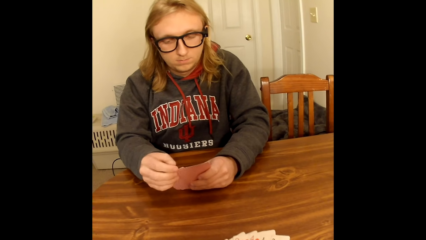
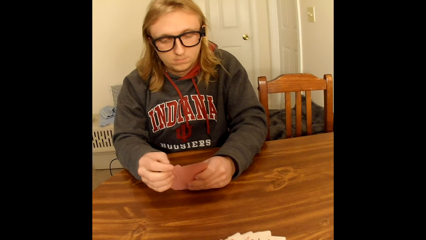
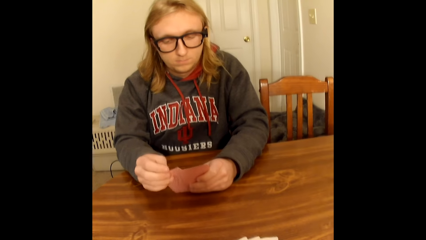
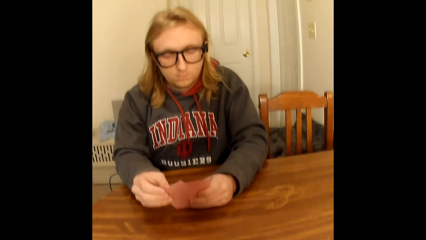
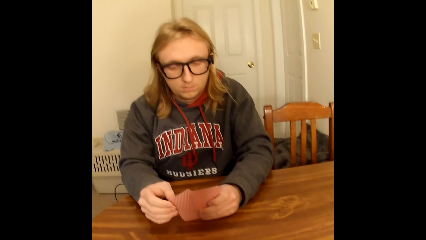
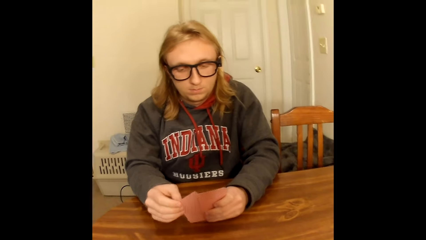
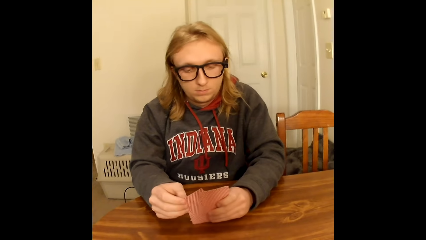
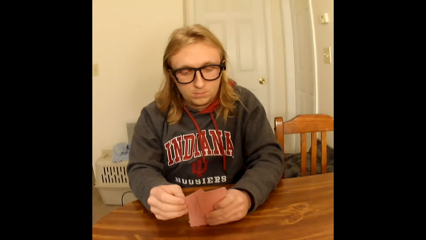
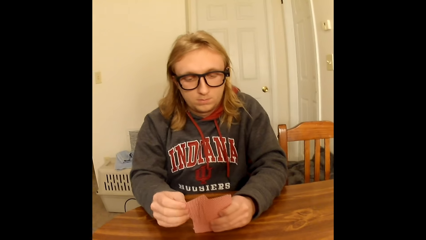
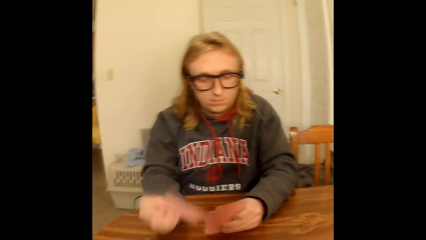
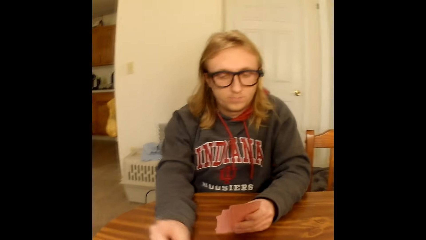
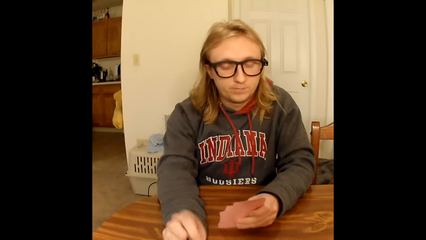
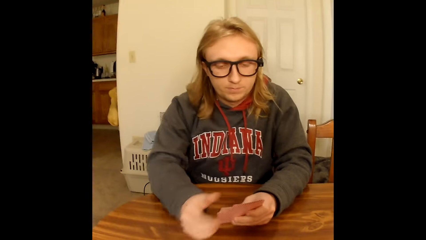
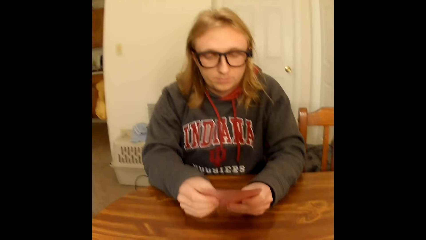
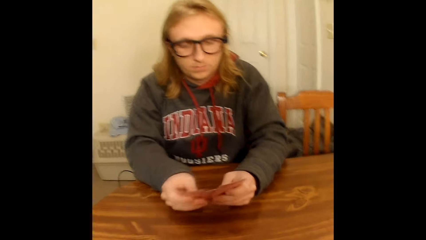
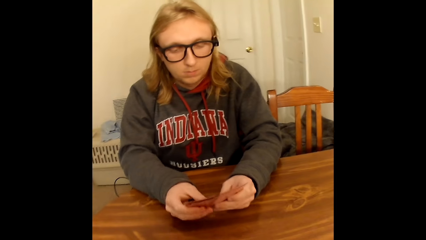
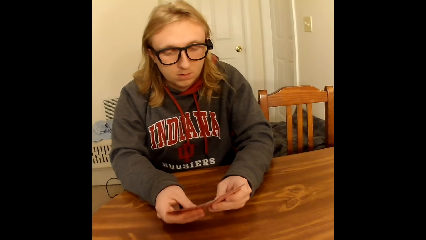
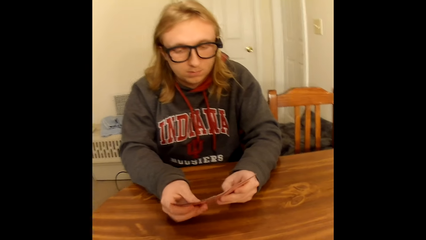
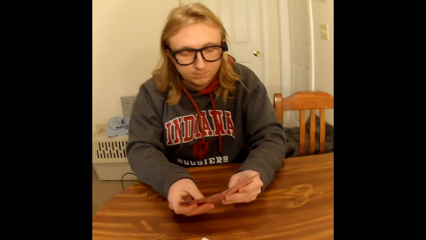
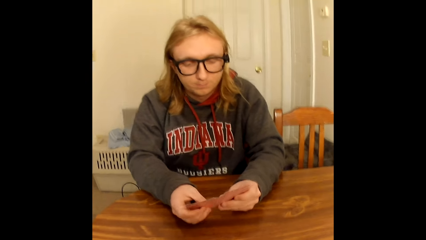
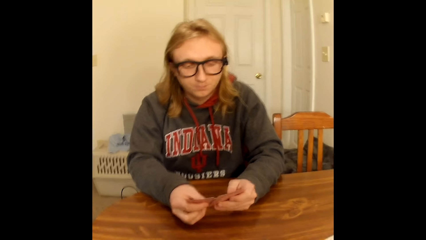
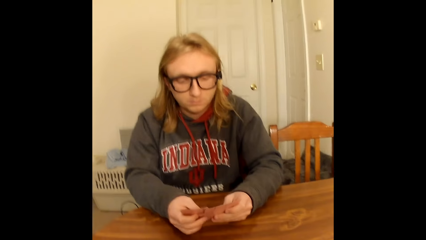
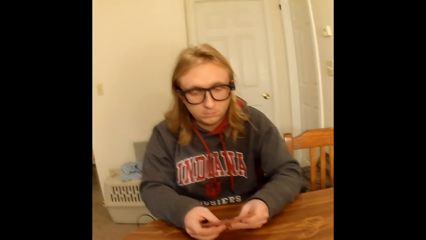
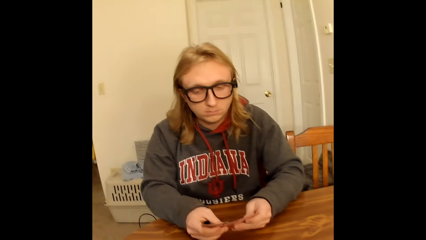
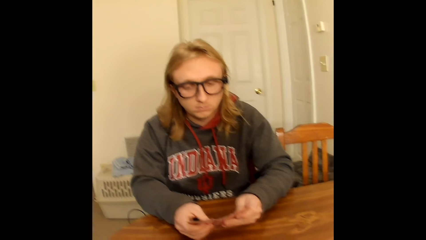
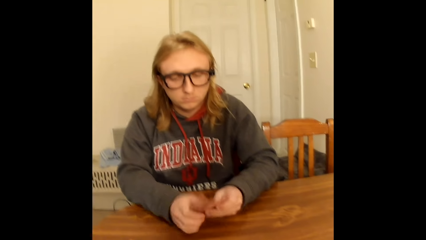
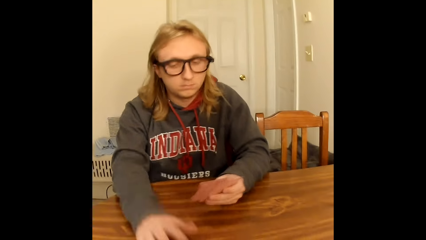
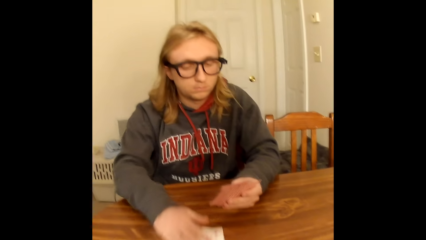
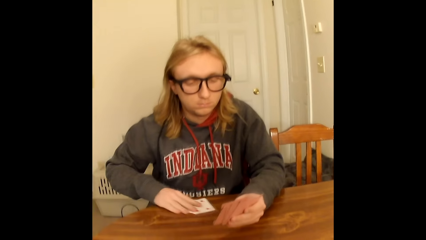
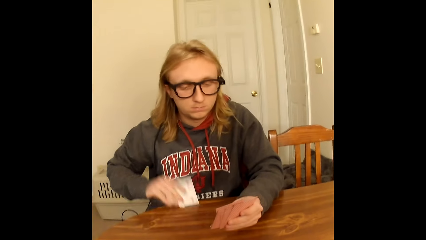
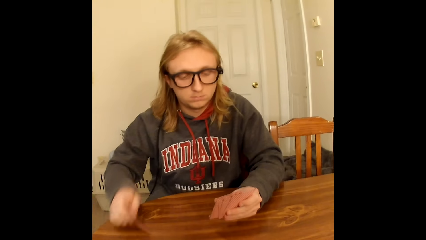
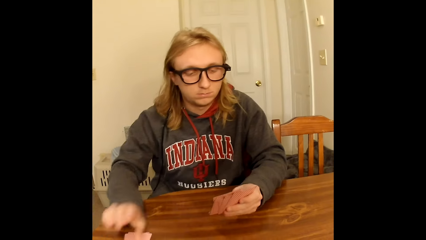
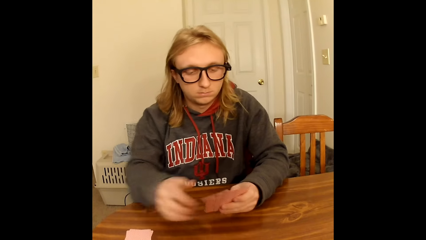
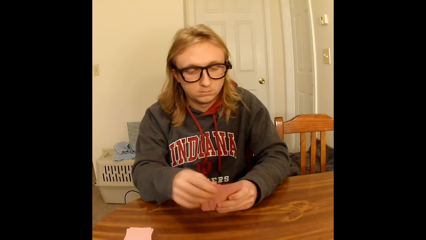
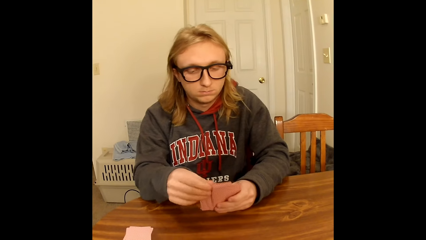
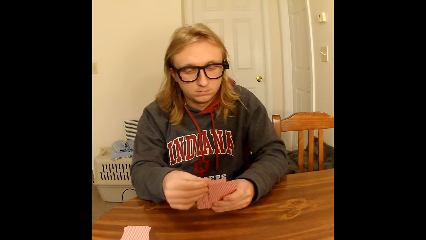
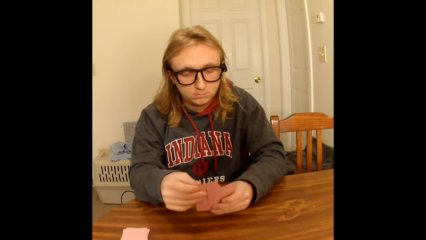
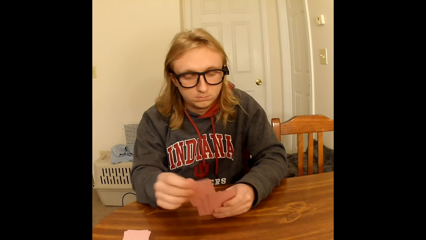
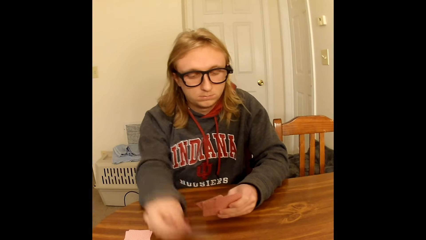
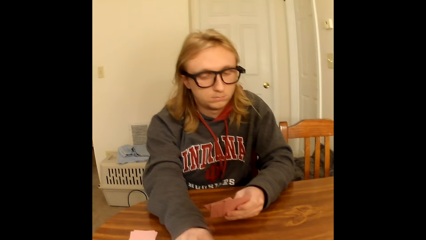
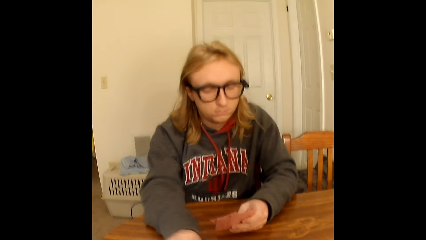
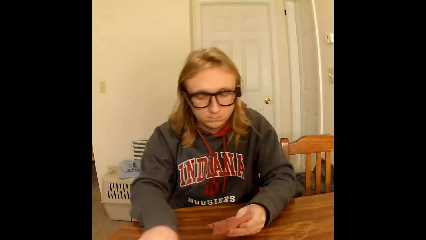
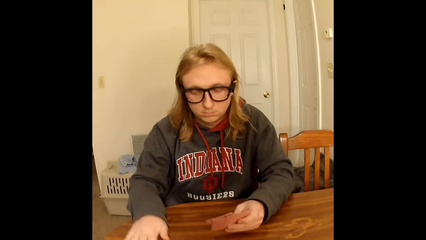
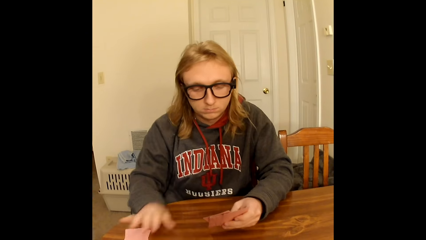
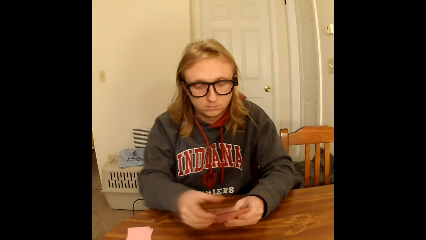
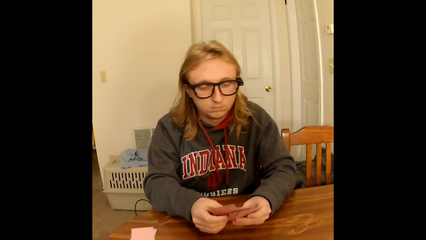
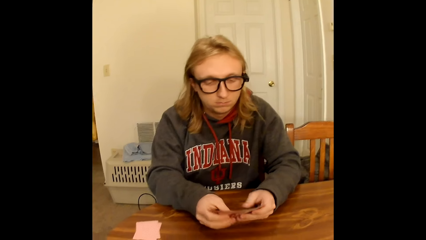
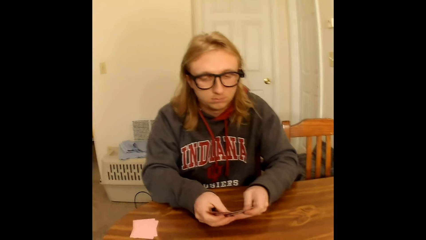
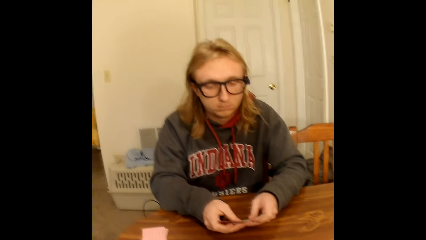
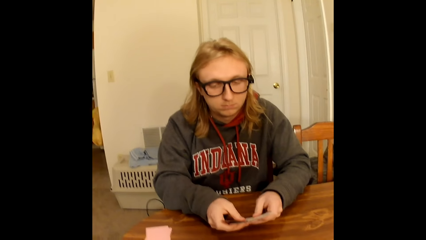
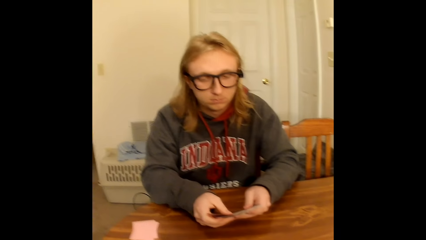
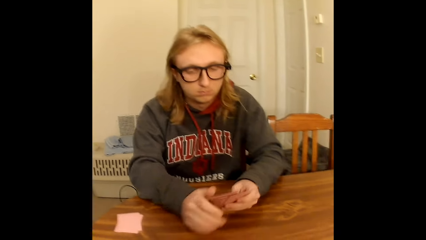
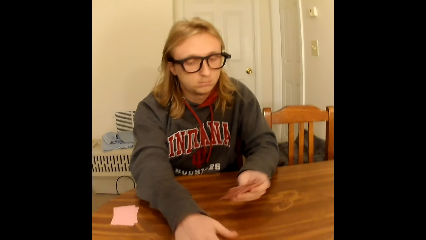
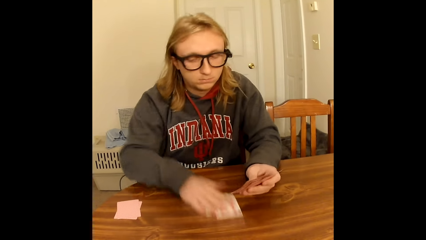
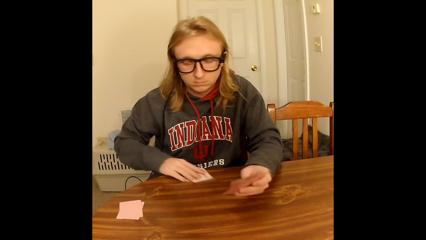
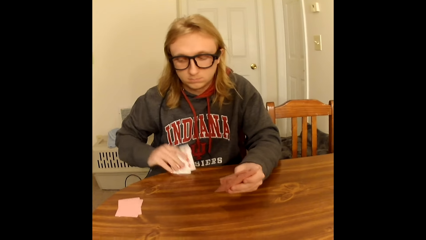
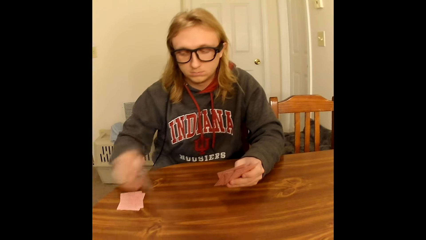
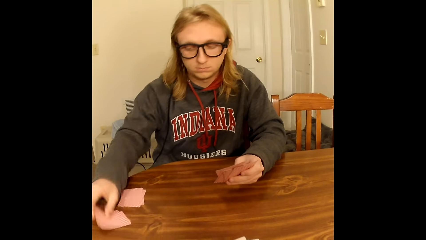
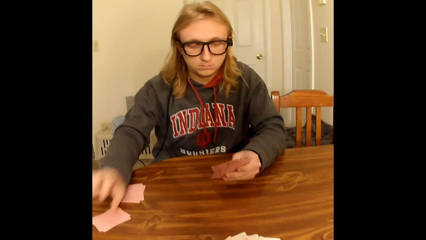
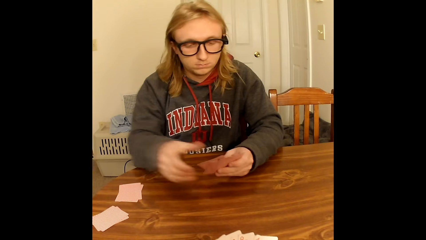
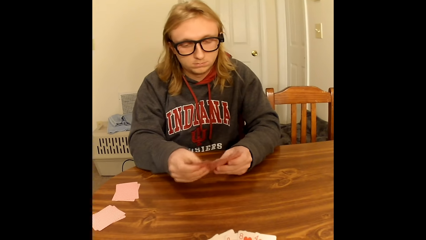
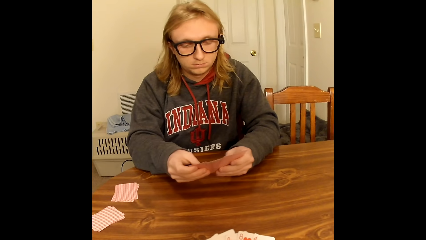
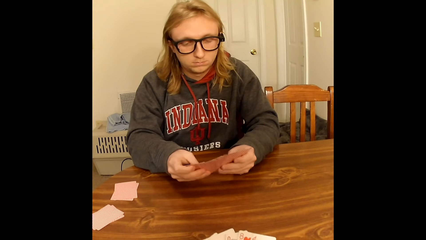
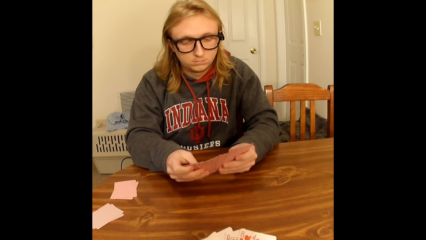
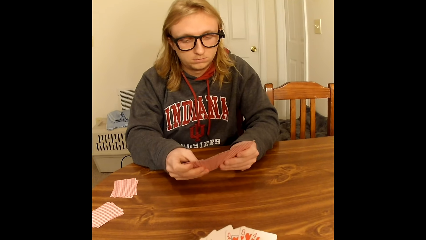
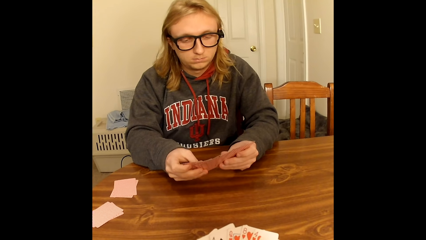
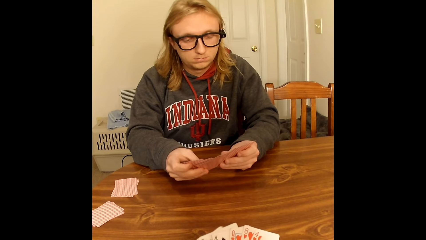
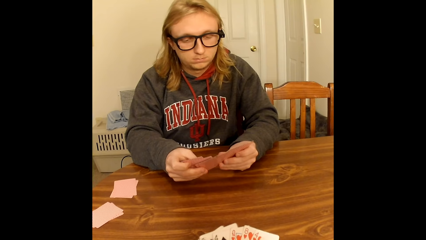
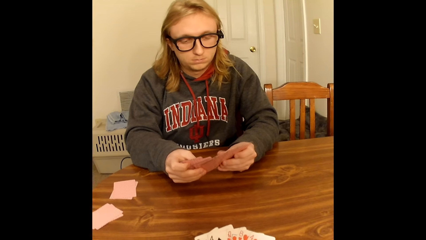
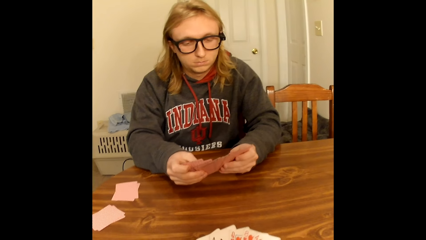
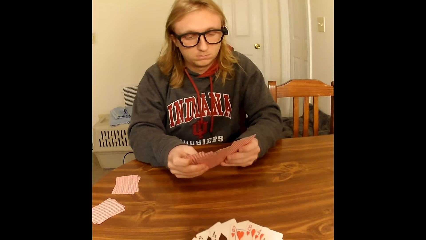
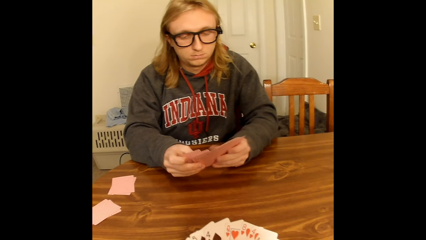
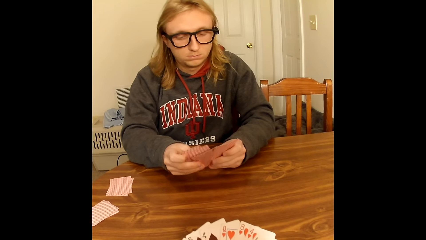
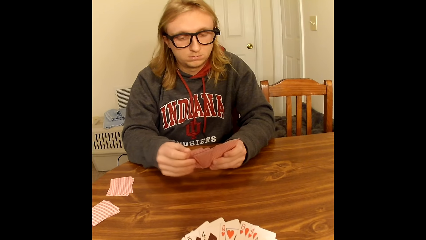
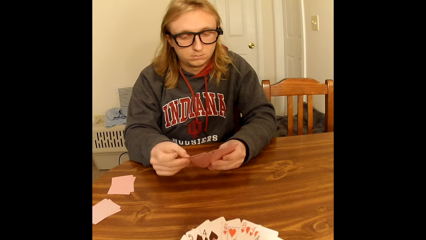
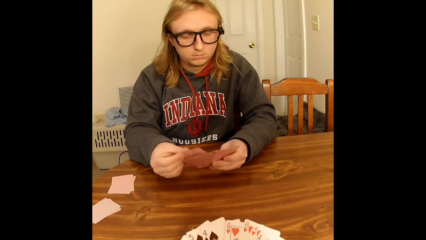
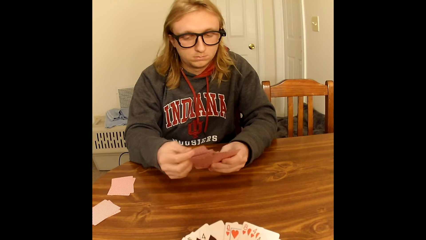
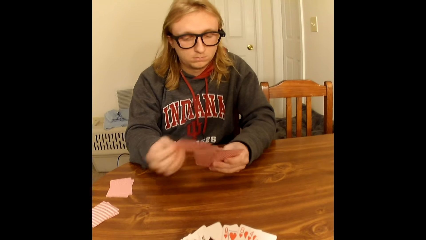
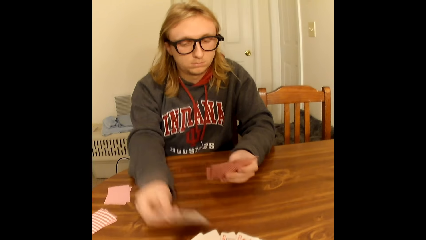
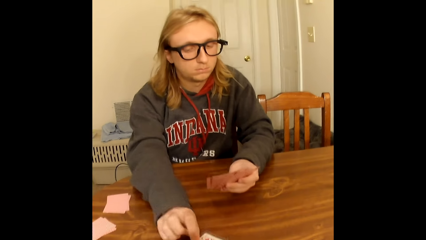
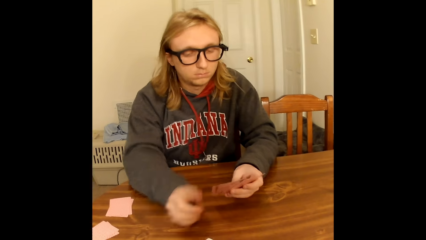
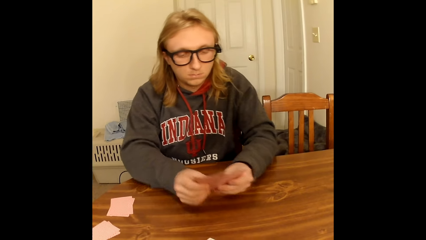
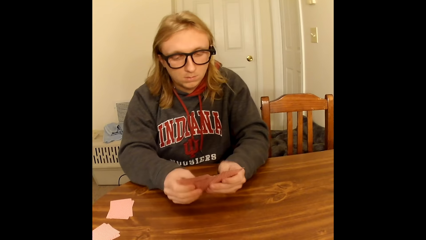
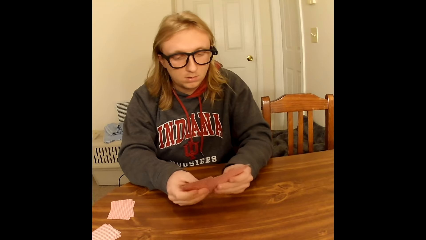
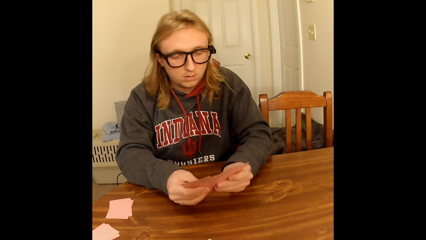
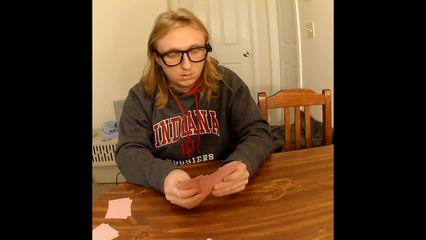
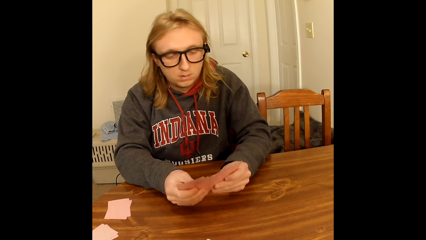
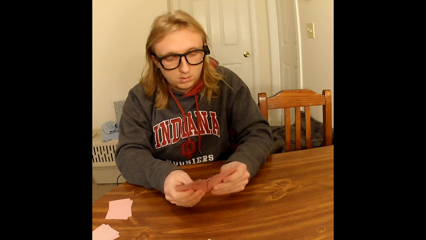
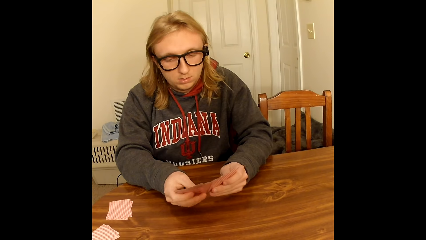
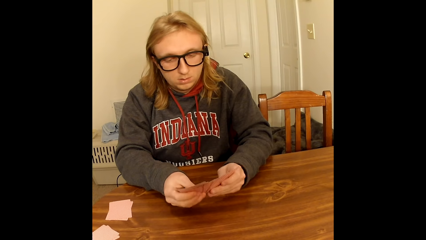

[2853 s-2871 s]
A man picks a playing card from the deck of playing cards in his hands with his right hand. He places the playing card face up on the table with his right hand. He holds the deck of playing cards face up to him with both hands on the table. He spreads the playing cards face up to him in both hands with both hands. He adjusts the cards. He takes a face up playing card from the table with his right hand. He places the playing card face down on the table with his right hand. He holds the deck of playing cards face up to him with both hands on the table. He picks a playing card from the deck of playing cards in his hands with his right hand. He places the playing card face up on the table with his right hand. He slides a face up playing card aside on the table with his right hand. He holds the deck of playing cards face up to him with both hands on the table. He adjusts the cards. He spreads the playing cards face up to him in both hands with both hands. He takes a face up playing card from the table with his right hand. He places the playing card face down on the table with his right hand. He holds the deck of playing cards face up to him with both hands on the table. He adjusts the cards. He spreads the playing cards face up to him in both hands with both hands. The camera wearer spreads the playing cards face up to her in both hands with both hands. The man picks a playing card from the deck of playing cards in his hands with his right hand. He places the playing card face up on the table with his right hand. He holds the deck of playing cards face up to him with both hands on the table. He adjusts the cards. He spreads the playing cards face up to him in both hands with both hands.
